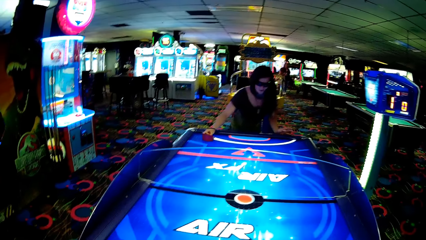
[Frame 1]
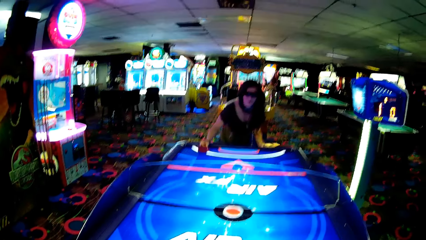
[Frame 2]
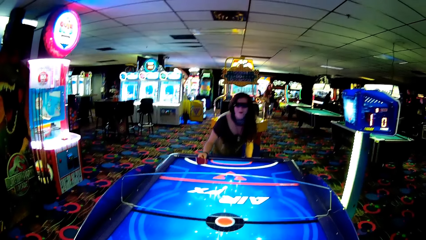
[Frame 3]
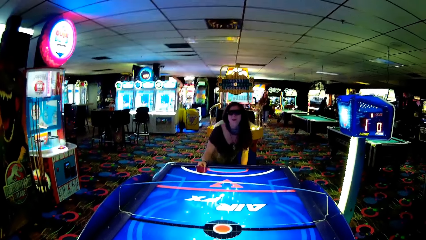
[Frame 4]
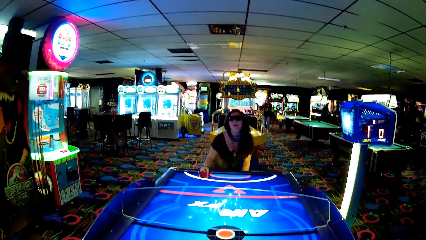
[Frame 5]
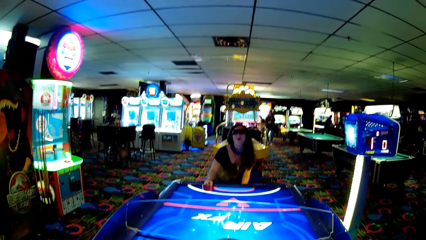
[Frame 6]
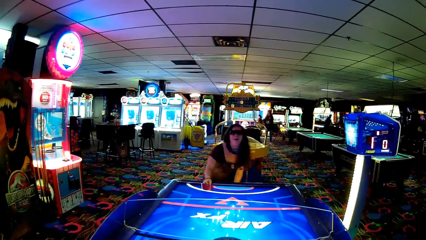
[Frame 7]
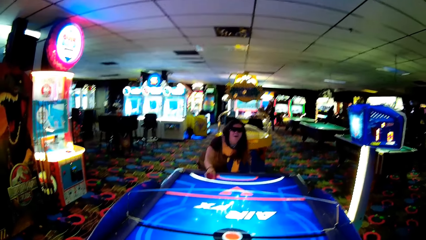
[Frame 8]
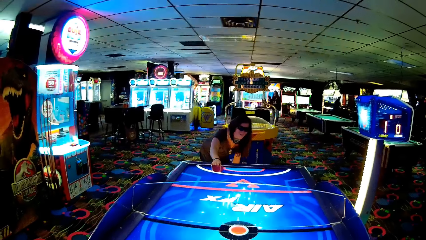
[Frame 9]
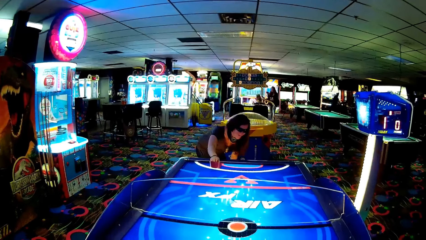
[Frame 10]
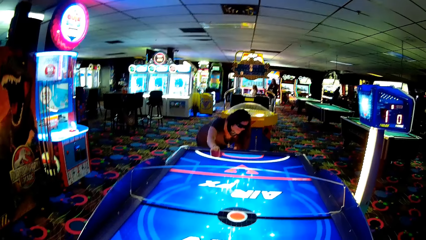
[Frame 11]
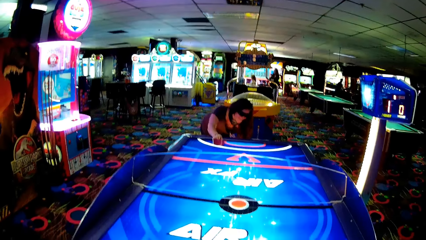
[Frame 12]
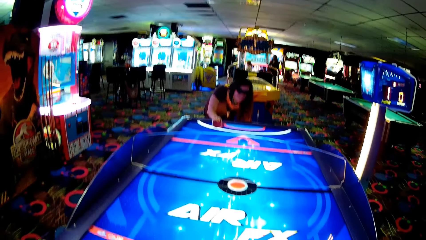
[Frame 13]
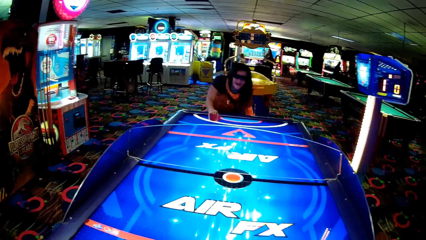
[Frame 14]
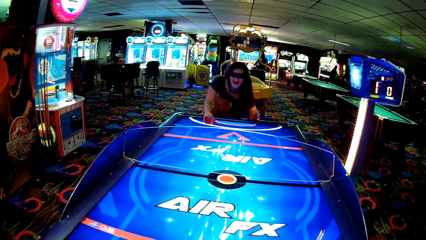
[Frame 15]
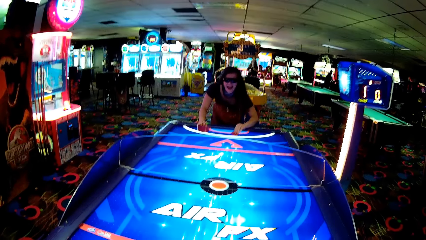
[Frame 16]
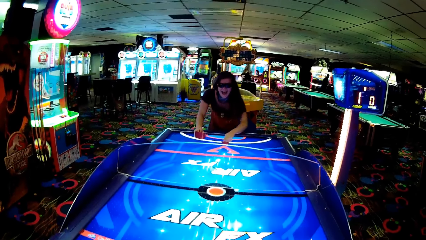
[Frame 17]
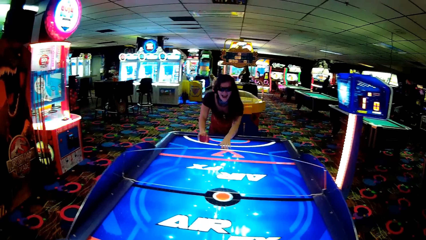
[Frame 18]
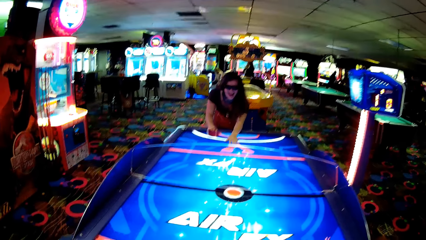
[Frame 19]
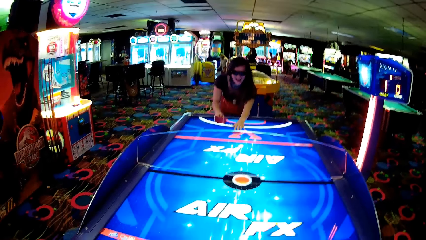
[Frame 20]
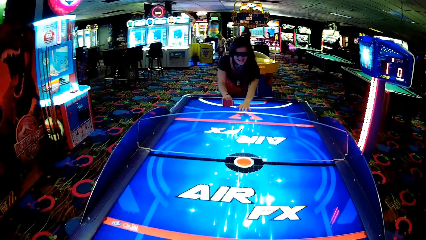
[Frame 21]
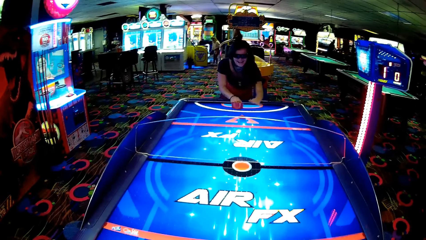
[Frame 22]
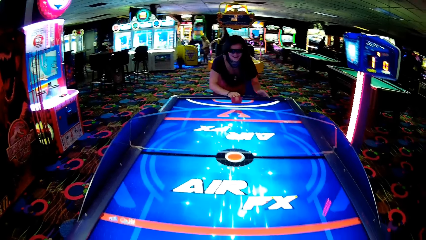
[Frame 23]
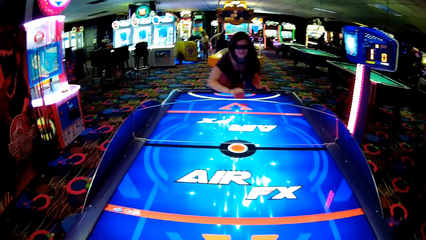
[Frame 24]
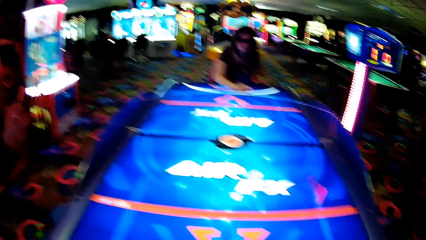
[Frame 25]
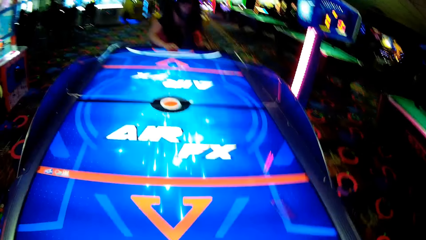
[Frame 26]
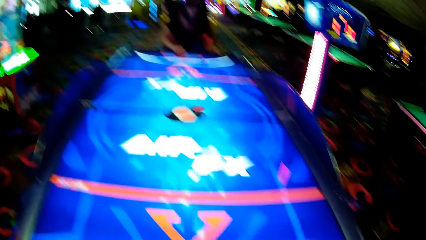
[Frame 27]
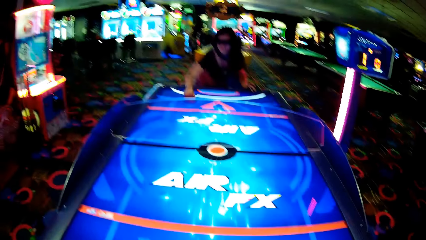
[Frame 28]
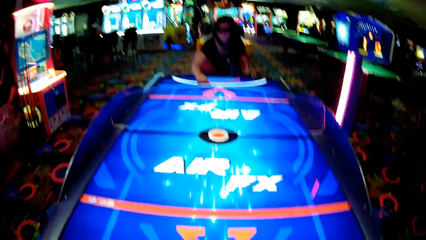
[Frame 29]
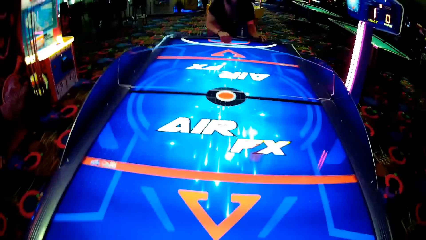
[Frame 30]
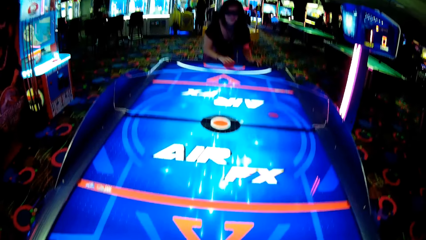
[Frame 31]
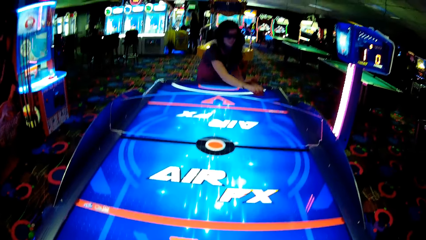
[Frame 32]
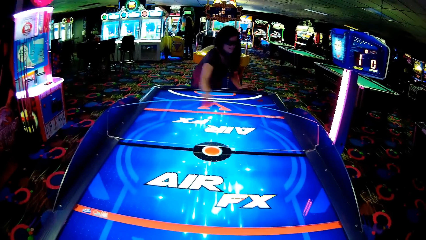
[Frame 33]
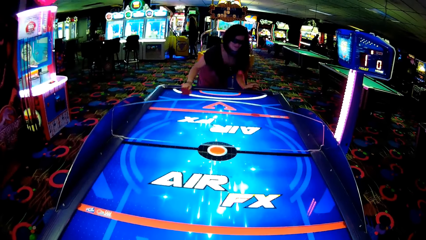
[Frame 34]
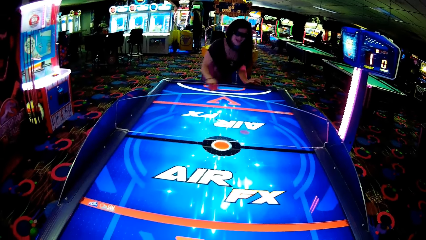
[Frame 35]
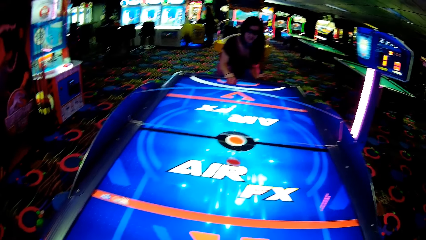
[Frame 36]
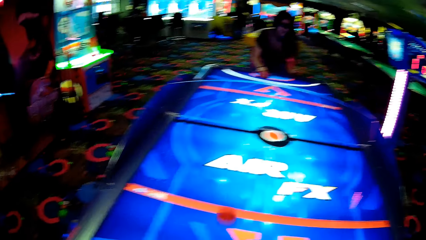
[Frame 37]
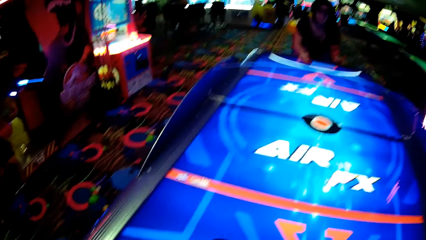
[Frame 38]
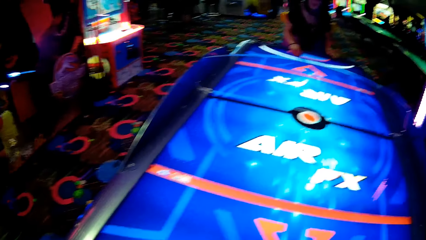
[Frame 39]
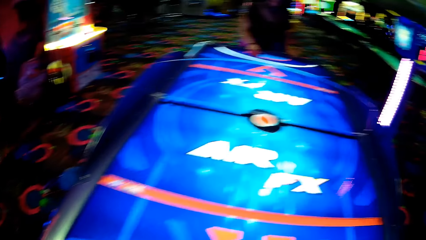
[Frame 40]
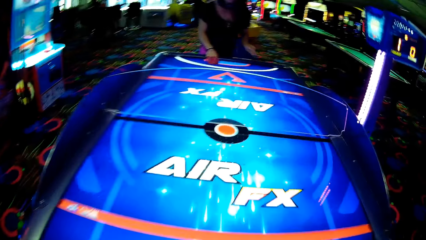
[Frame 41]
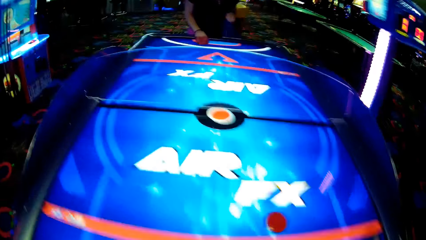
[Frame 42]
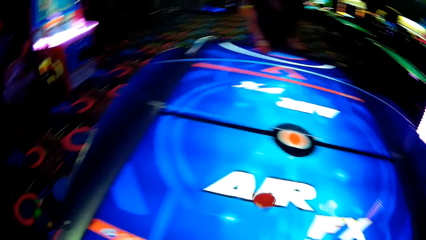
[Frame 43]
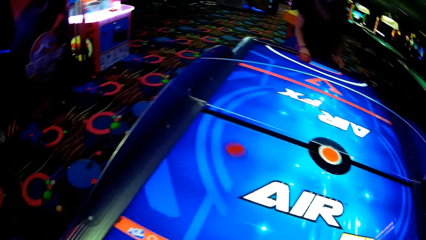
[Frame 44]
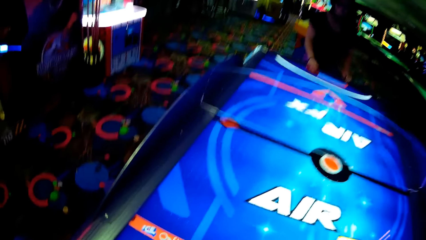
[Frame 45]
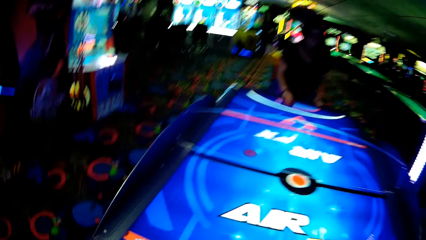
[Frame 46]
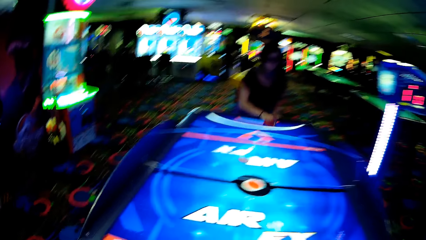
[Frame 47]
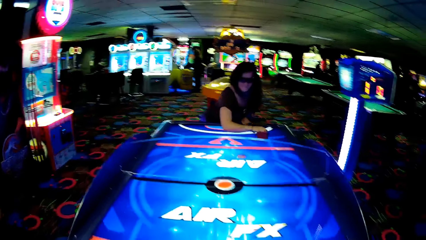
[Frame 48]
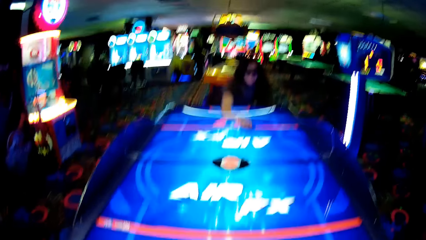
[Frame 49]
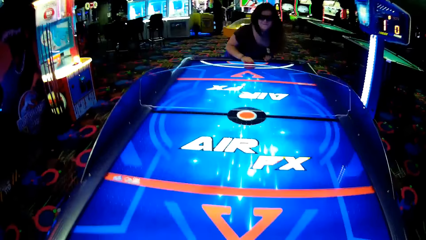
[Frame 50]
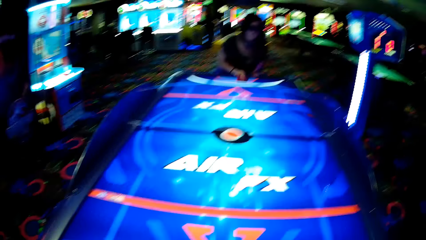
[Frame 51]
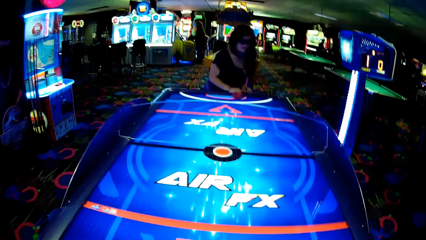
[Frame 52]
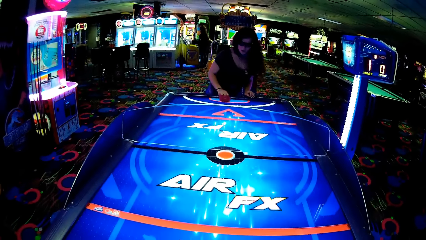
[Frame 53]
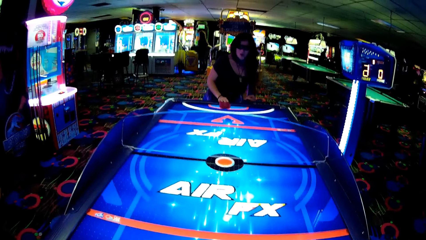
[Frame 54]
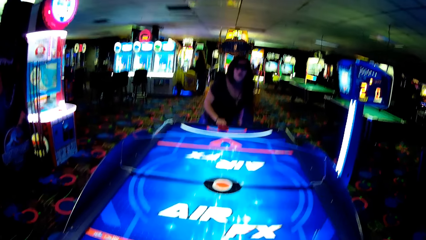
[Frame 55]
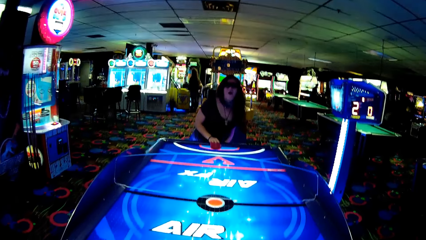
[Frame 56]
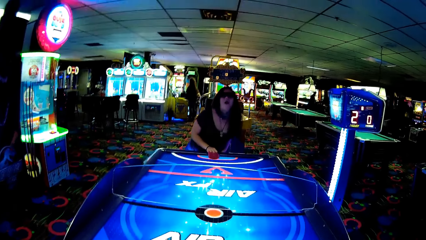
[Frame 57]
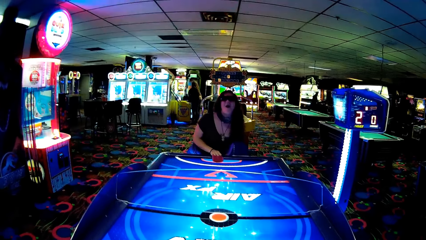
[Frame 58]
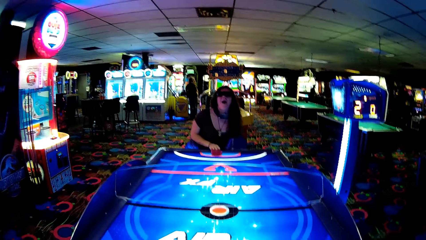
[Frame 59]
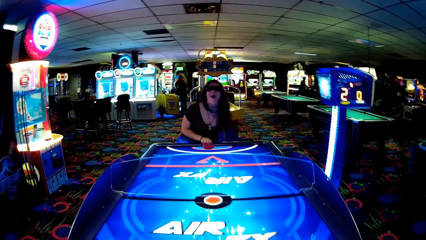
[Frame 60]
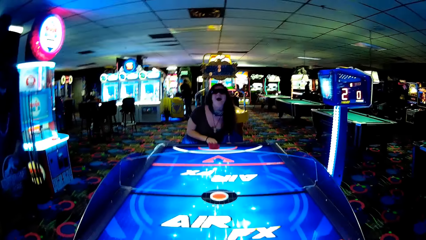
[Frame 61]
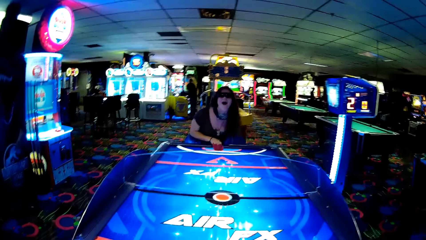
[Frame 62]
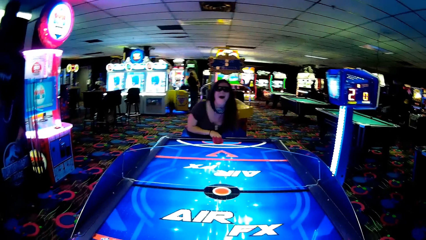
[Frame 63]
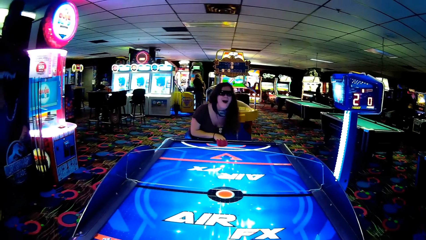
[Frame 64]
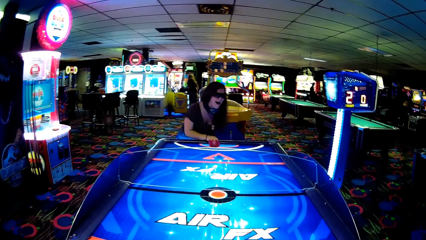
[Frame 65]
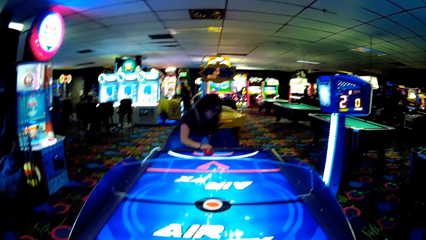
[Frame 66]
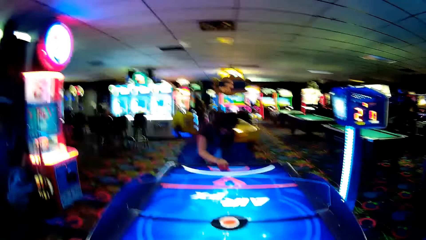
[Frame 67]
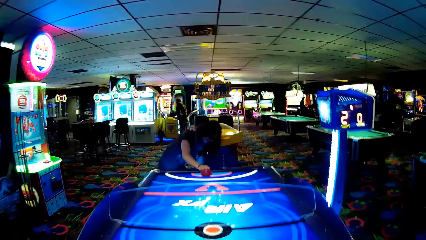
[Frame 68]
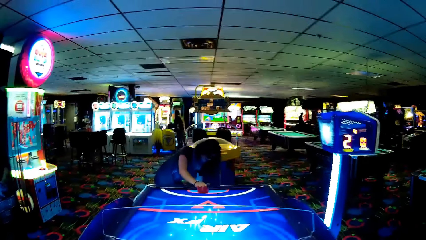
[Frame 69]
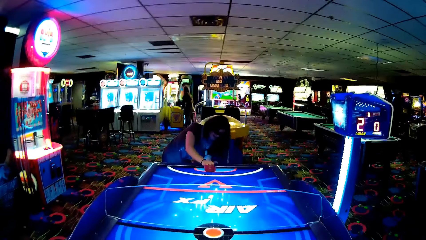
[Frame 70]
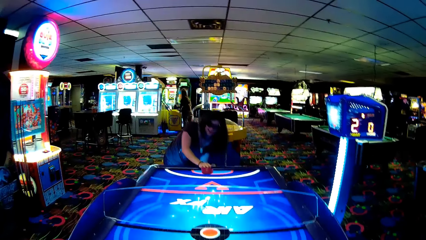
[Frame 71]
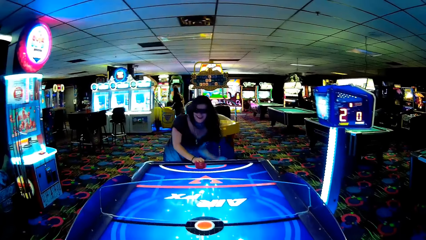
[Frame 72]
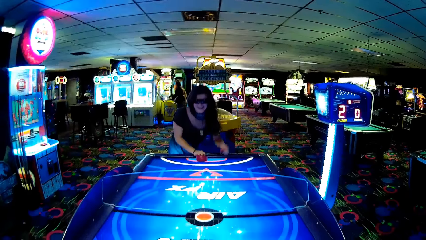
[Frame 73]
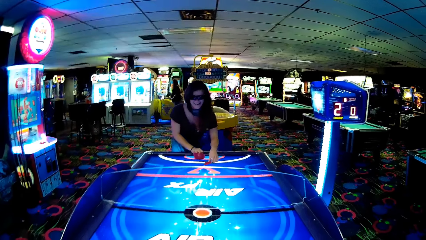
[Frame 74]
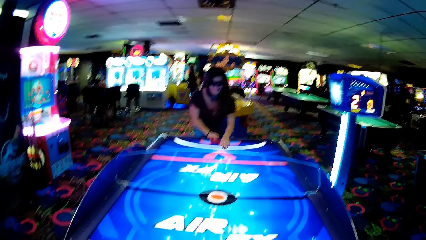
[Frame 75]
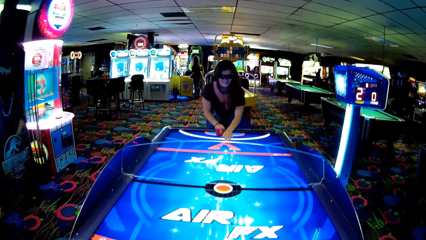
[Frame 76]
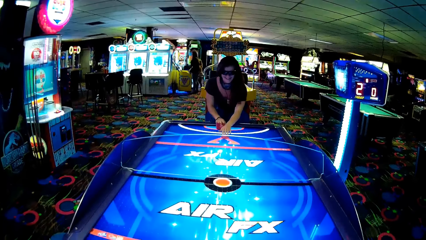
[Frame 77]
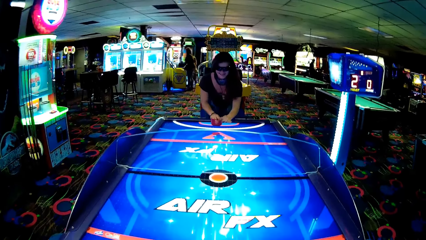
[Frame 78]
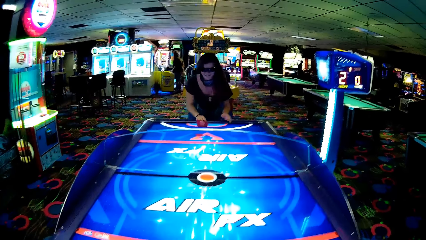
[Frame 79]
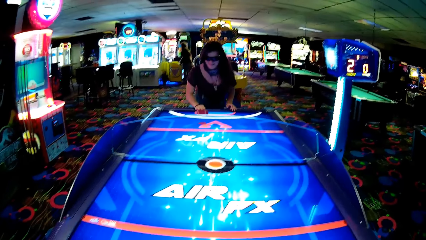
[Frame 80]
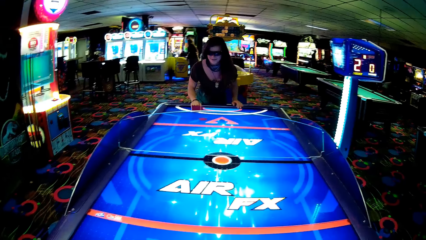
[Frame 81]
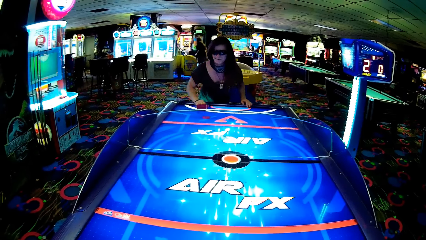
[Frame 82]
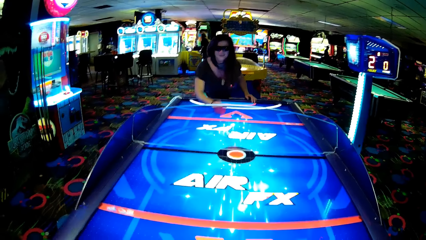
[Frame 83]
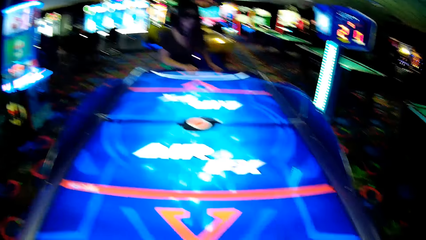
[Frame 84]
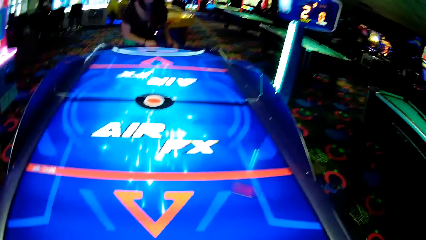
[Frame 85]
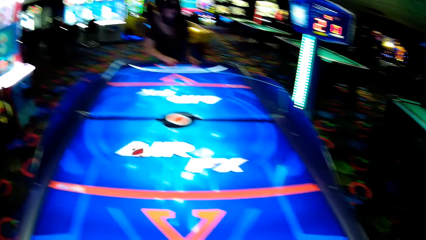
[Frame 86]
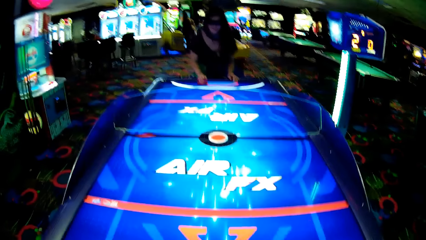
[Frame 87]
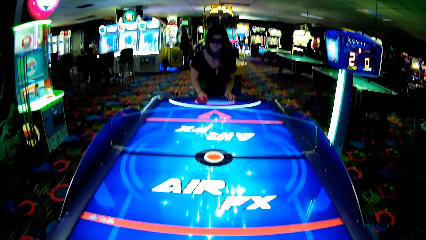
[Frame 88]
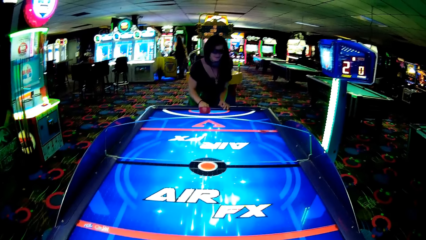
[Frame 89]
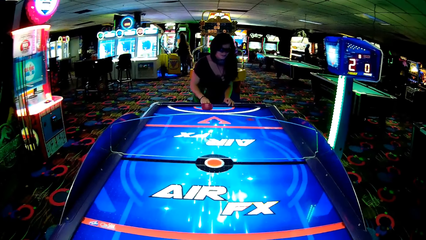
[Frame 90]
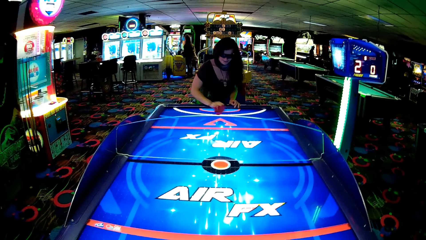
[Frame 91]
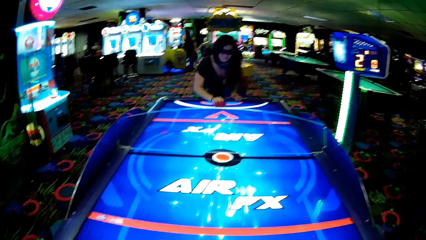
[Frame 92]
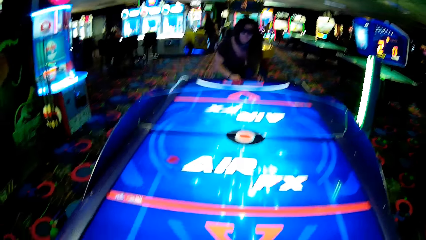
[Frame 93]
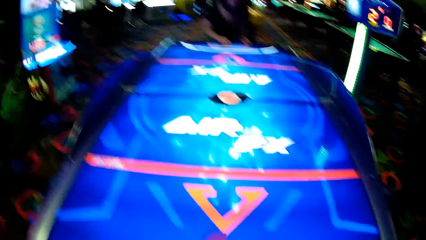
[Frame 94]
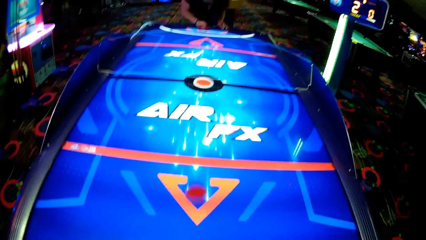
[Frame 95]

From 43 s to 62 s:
The woman bends. The woman puts a puck on the air hockey. The woman moves something. The woman strikes the puck. The camera wearer looks around and strikes the puck. They strike the puck again. The woman strikes the puck. The camera wearer moves something. The woman strikes the puck. The woman puts the puck on the air hockey. The woman moves something and strikes the puck. The camera wearer strikes the puck and moves something. The woman moves something and strikes the puck.
